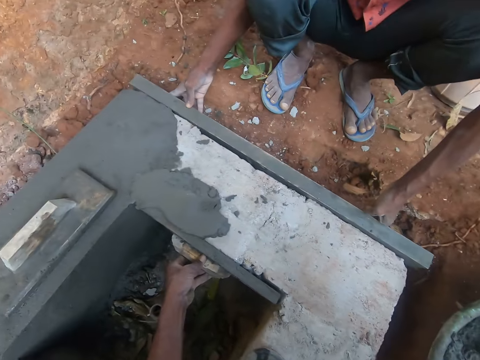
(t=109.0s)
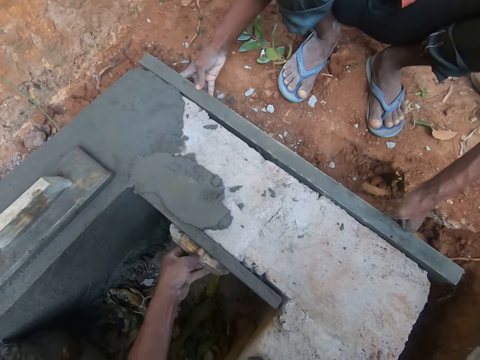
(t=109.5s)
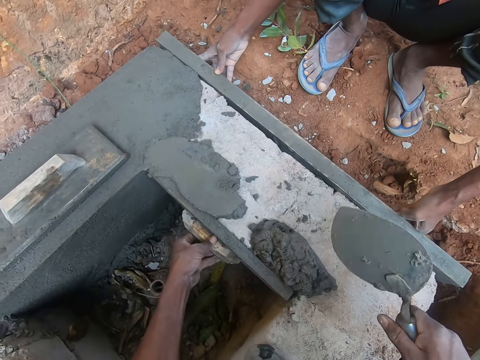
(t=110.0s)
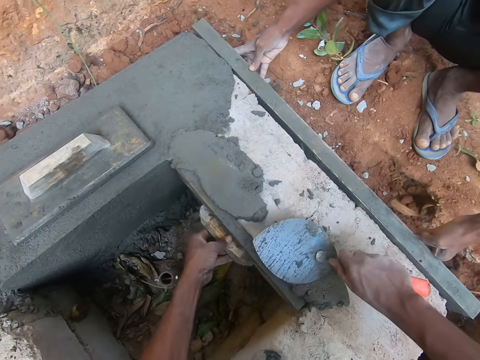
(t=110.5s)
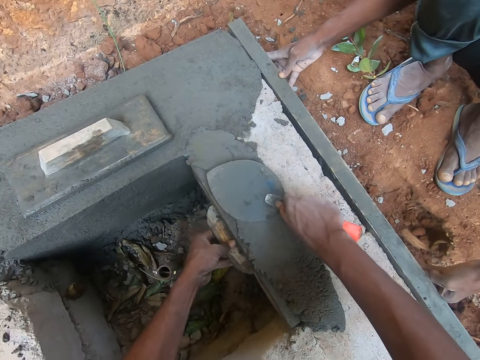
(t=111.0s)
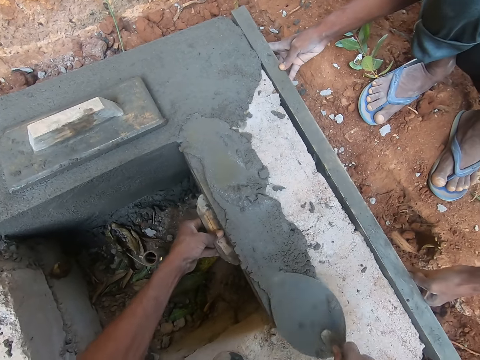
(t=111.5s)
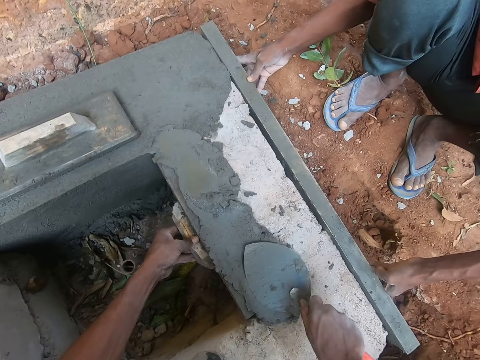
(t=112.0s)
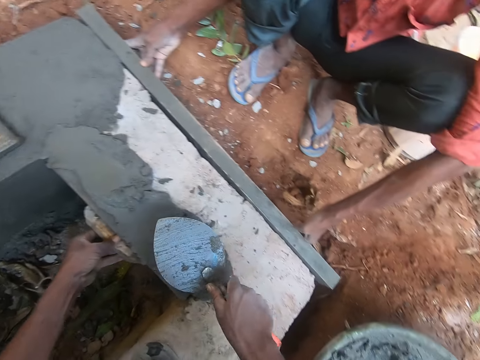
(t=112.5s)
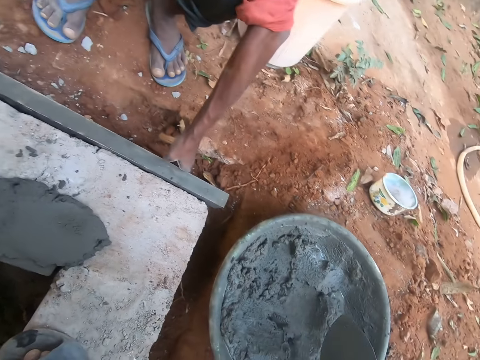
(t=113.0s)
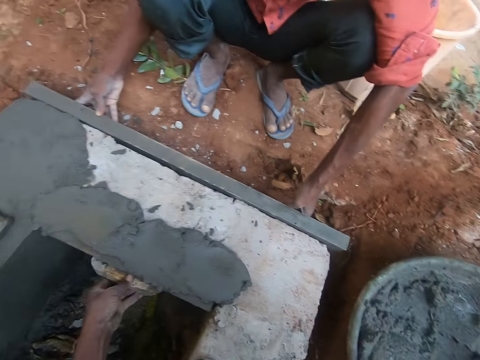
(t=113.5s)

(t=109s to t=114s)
The camera wearer scoops cement with a trowel. He puts the cement on the platform with the trowel in his right hand. He smoothens the platform with the trowel in his right hand. He smears the cement on the concrete. He scoops wet cement from the basin with the trowel in his right hand.

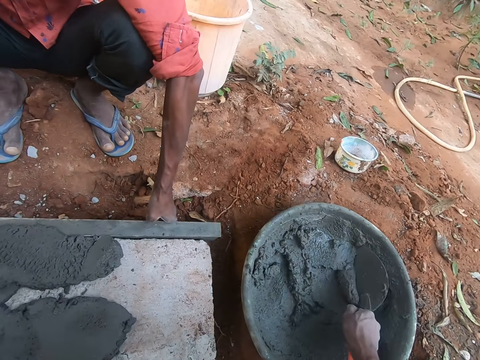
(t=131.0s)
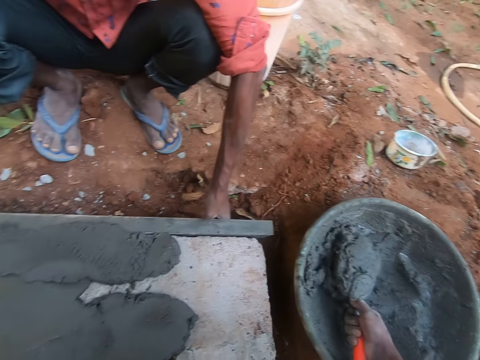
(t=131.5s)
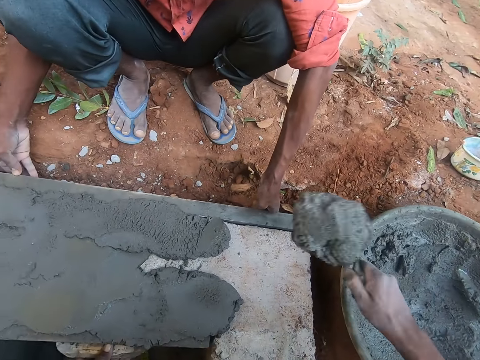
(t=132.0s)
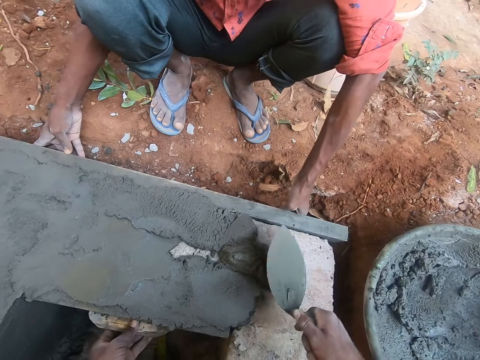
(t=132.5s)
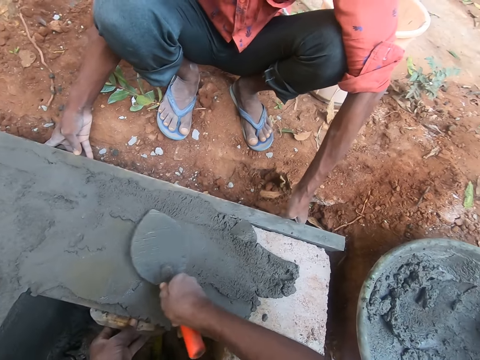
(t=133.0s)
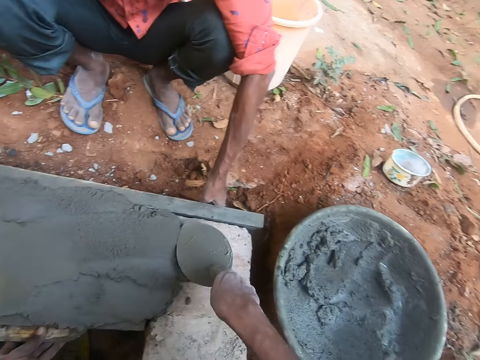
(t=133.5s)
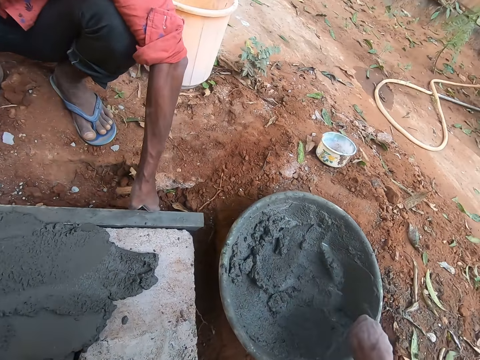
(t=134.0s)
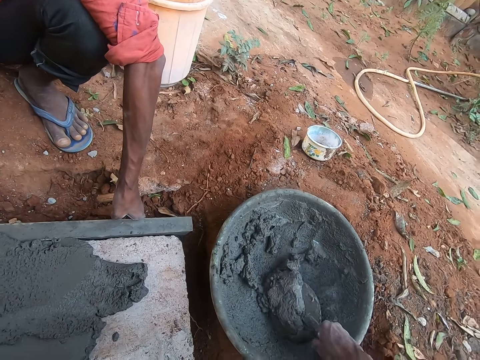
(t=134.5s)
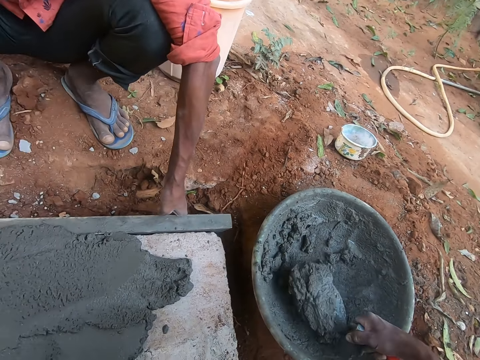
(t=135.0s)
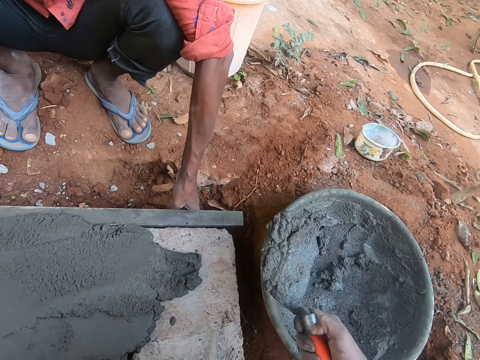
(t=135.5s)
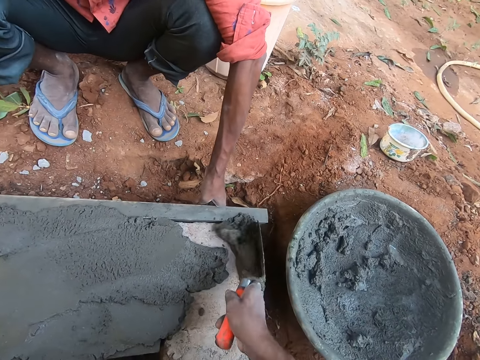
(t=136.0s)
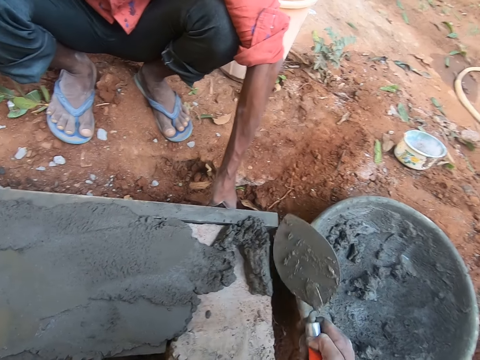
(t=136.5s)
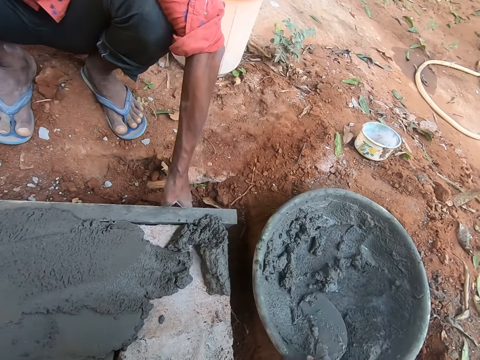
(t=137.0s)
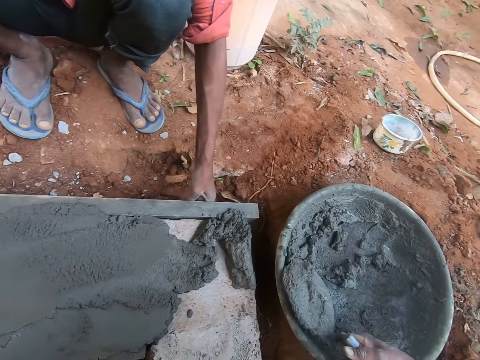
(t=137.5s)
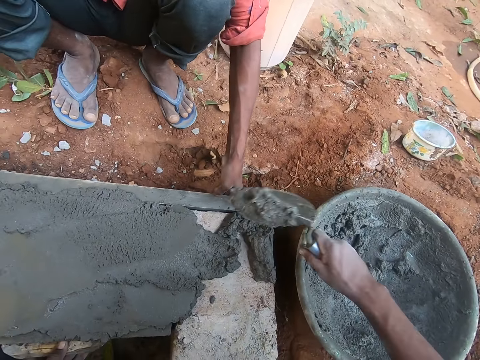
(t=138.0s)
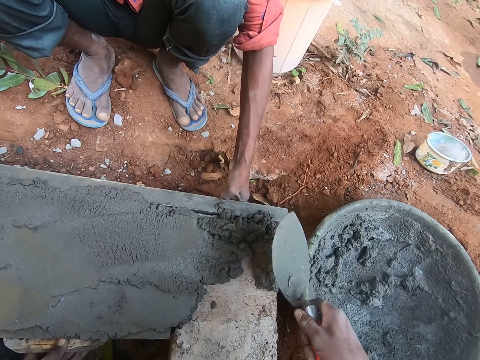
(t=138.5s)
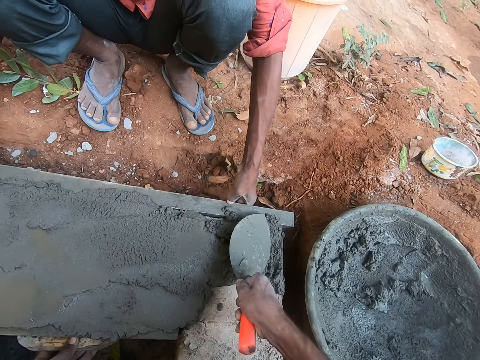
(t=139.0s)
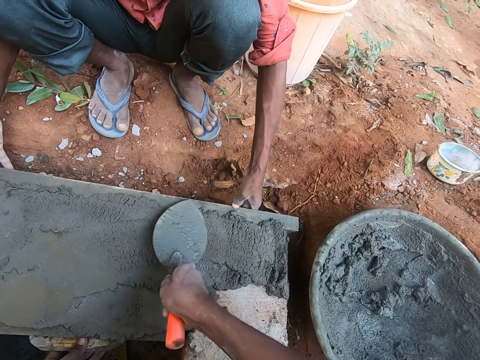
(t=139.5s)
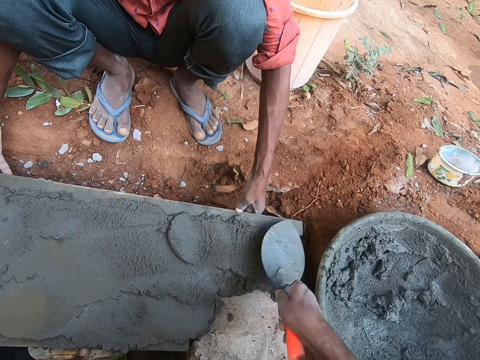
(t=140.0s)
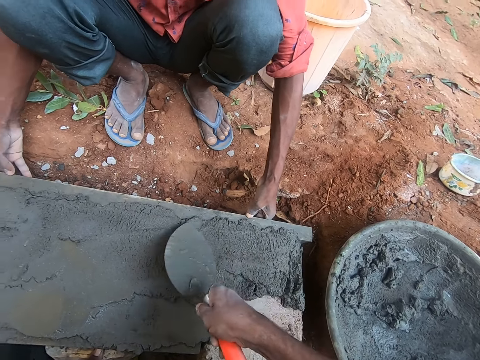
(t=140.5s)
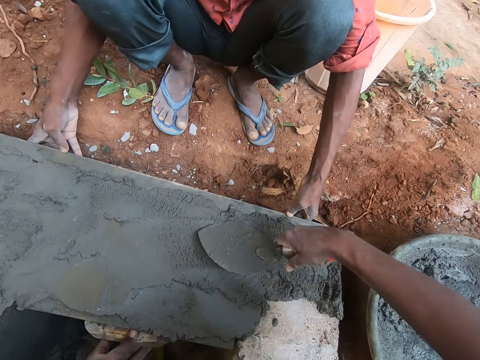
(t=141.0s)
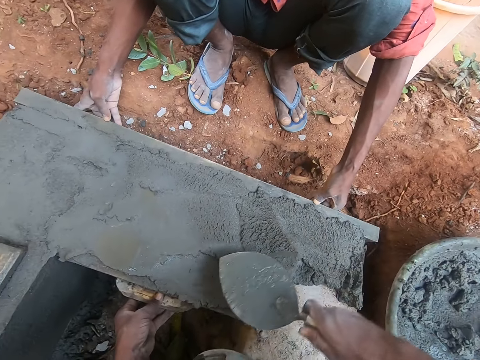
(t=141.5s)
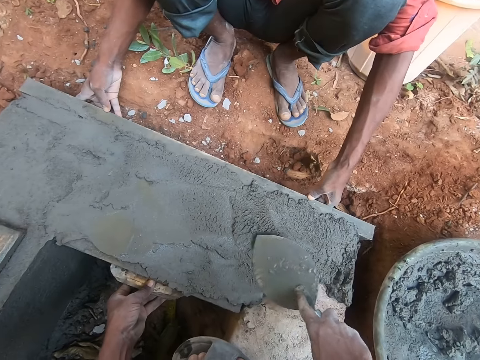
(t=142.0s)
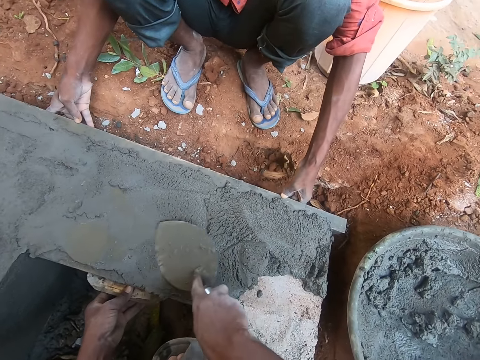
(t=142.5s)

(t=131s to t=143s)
The camera wearer scoops wet cement from the basin with the trowel in his right hand. He puts the cement on the platform with the trowel in his right hand. He smoothens the platform with the trowel in his right hand. He smears the cement on the concrete. He scoops wet cement from the basin with the trowel in his right hand. He puts the cement on the platform with the trowel in his right hand. He scoops wet cement from the basin with the trowel in his right hand. He puts the cement on the platform with the trowel in his right hand. He smoothens the platform with the trowel in his right hand. He smears the cement on the concrete.

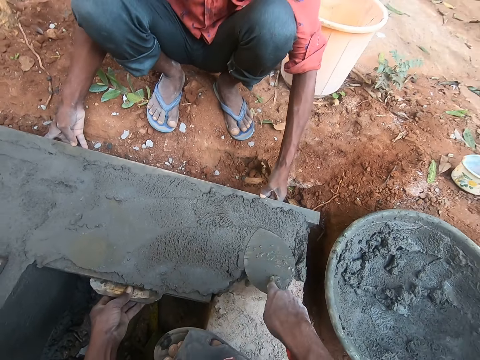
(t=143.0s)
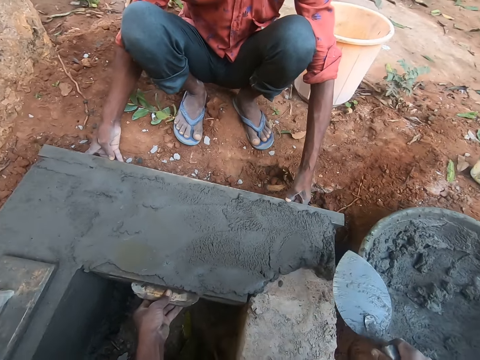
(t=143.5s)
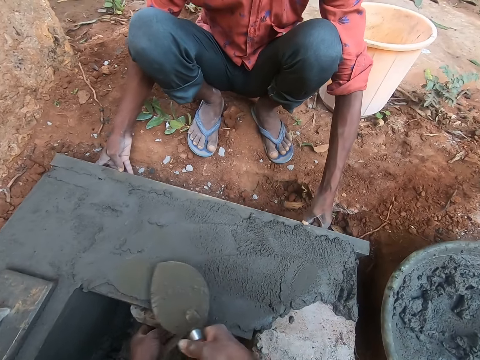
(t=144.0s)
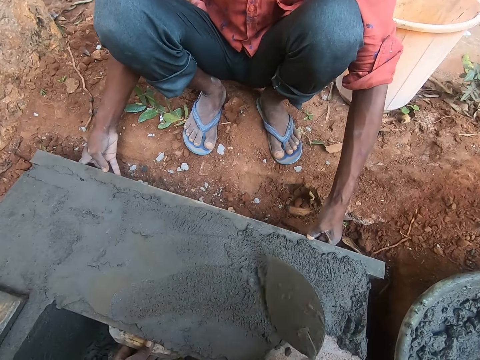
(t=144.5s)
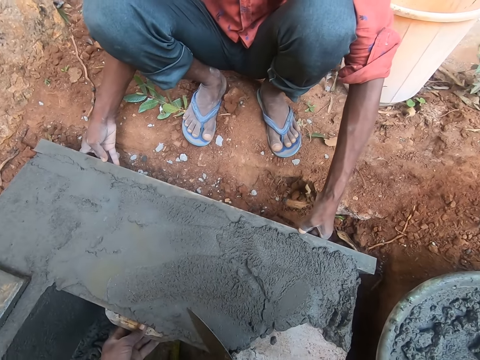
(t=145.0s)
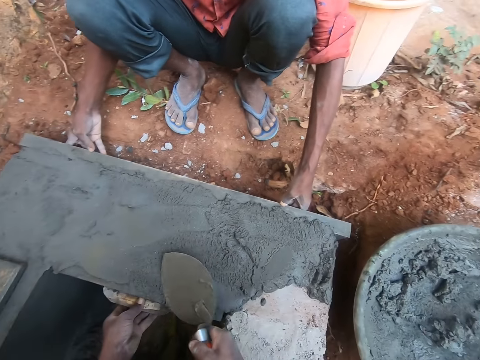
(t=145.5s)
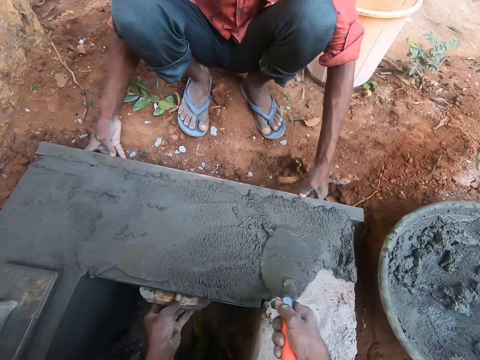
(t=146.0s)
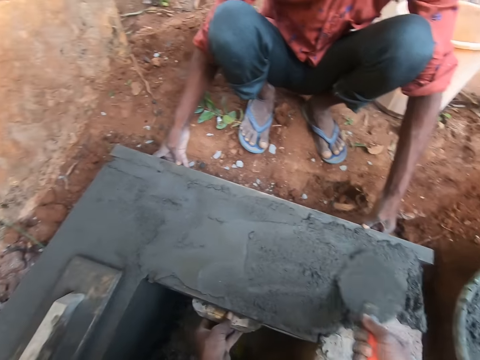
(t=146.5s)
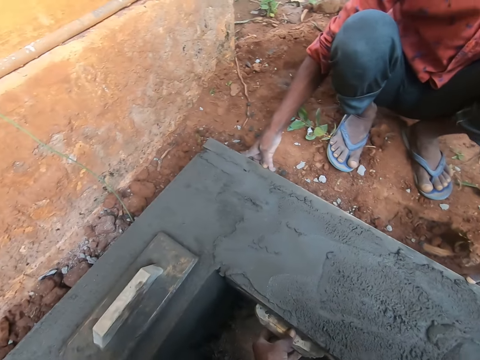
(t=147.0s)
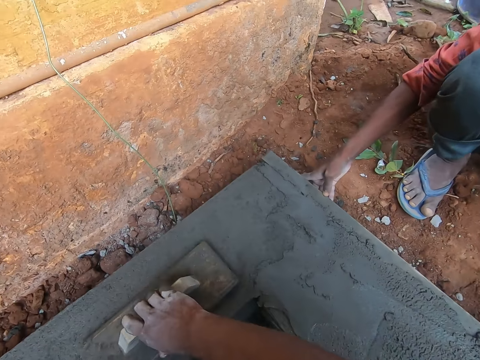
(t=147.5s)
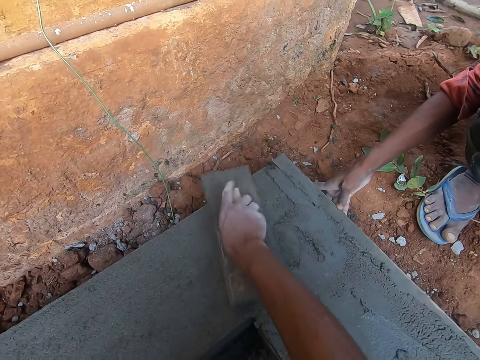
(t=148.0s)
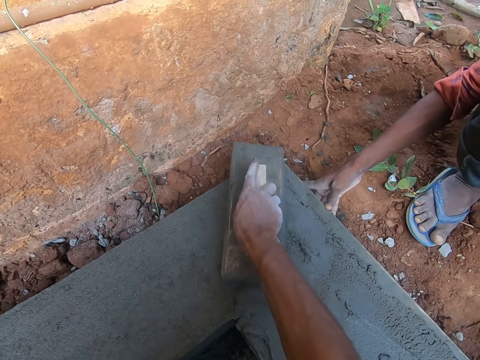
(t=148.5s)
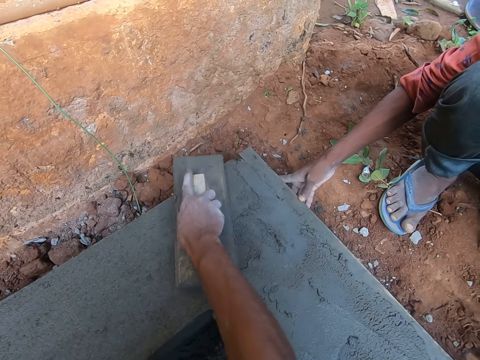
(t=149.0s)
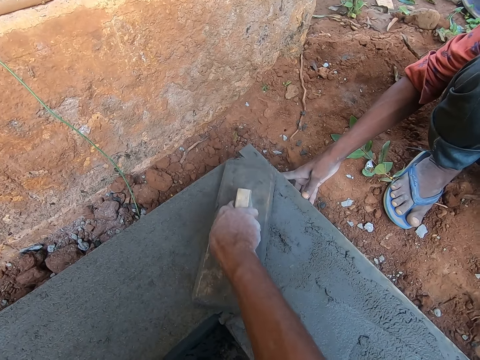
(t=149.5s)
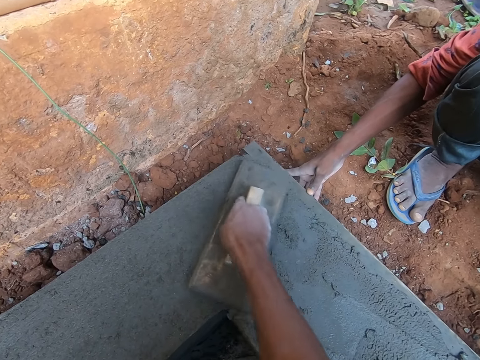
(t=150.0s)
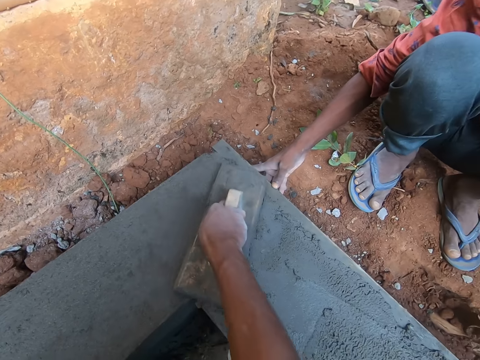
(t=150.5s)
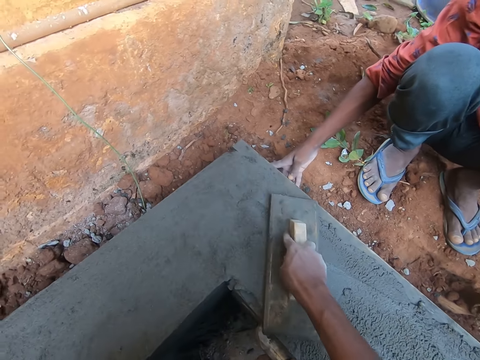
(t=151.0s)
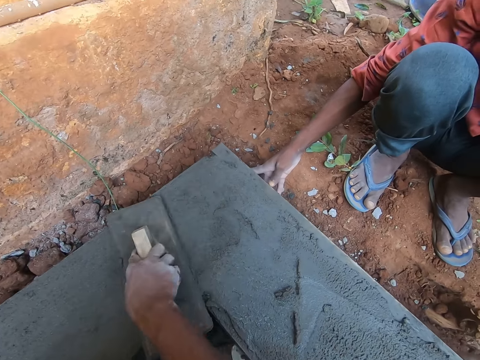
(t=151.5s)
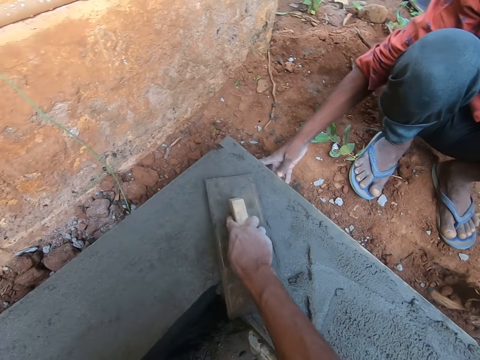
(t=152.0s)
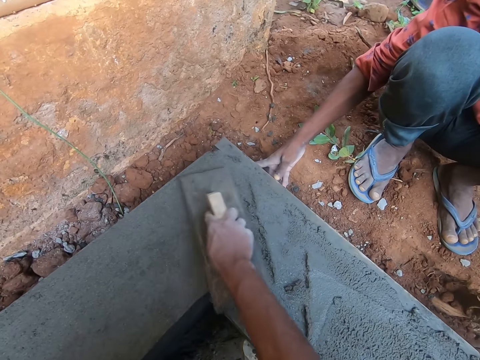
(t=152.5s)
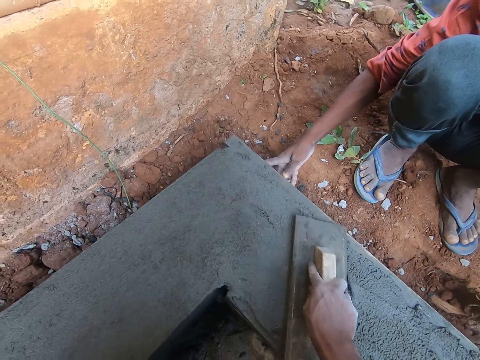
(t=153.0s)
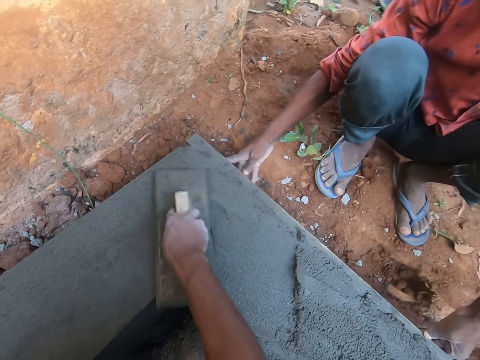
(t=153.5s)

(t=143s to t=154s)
The camera wearer drops the trowel into the basin with his right hand. He smoothens the platform with the wooden float or screed in his right hand. He holds the screed.
